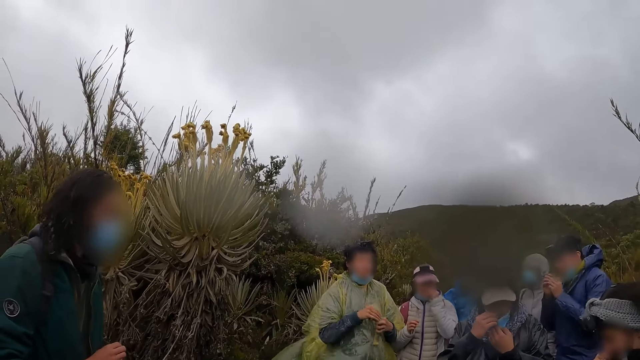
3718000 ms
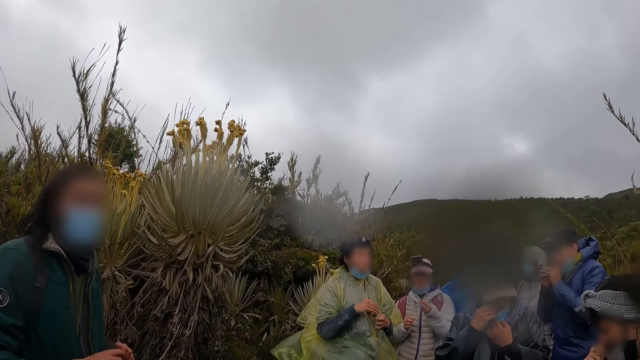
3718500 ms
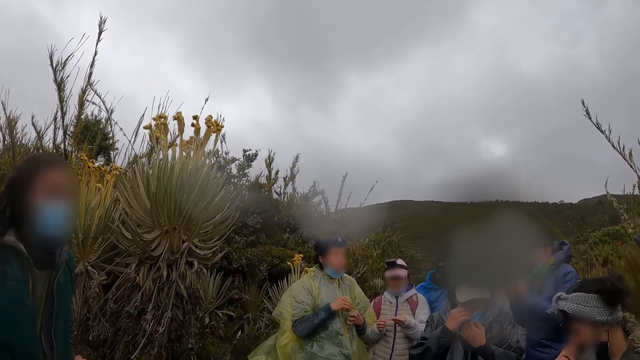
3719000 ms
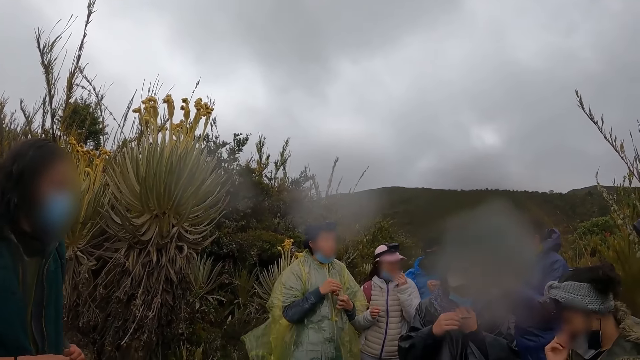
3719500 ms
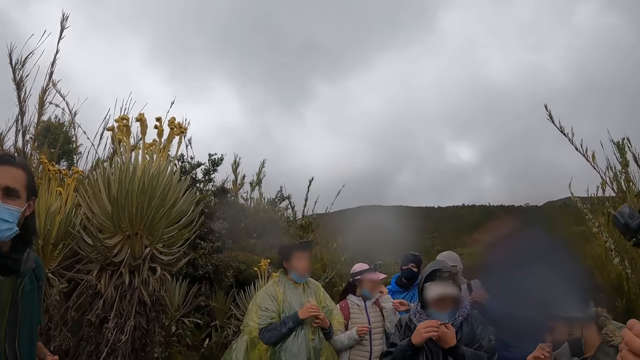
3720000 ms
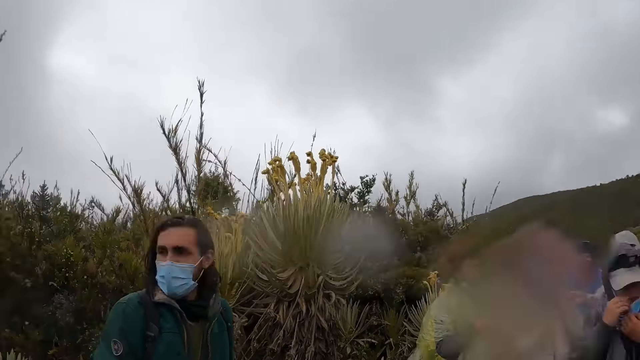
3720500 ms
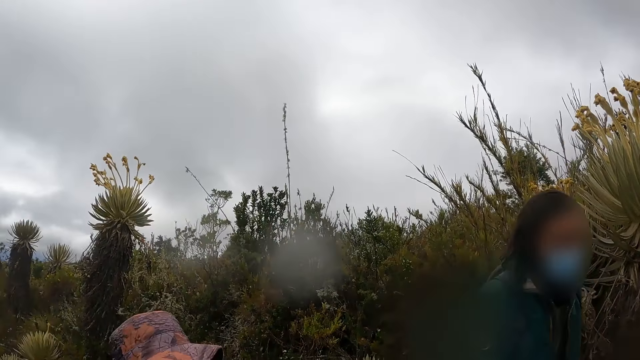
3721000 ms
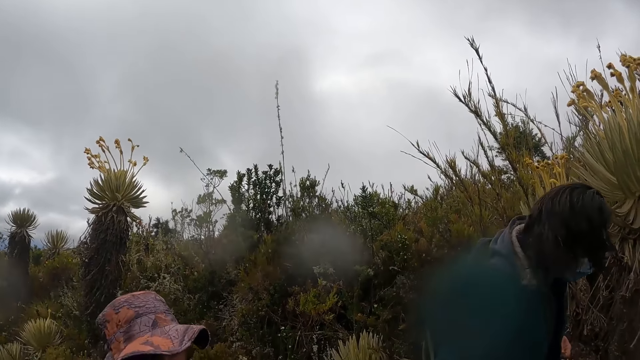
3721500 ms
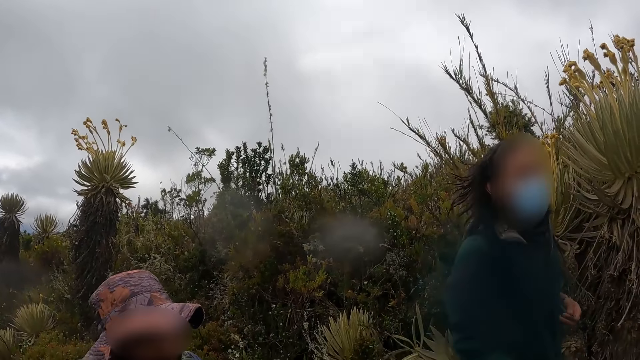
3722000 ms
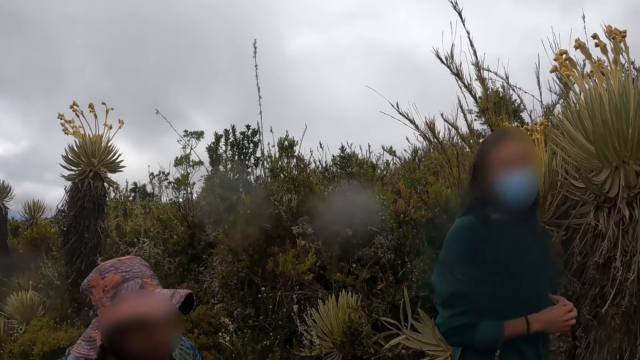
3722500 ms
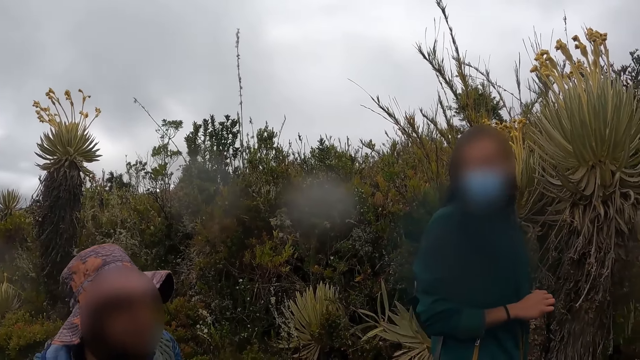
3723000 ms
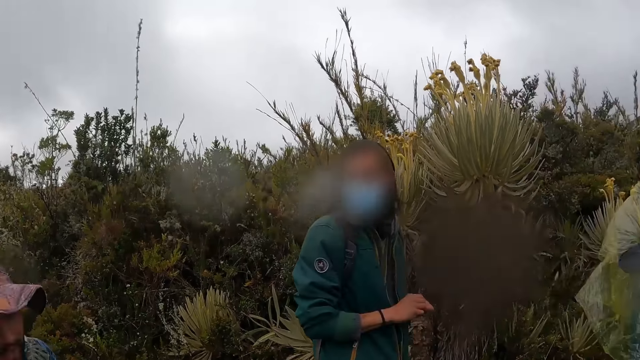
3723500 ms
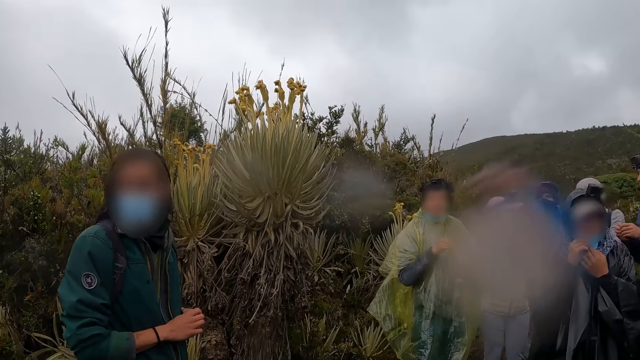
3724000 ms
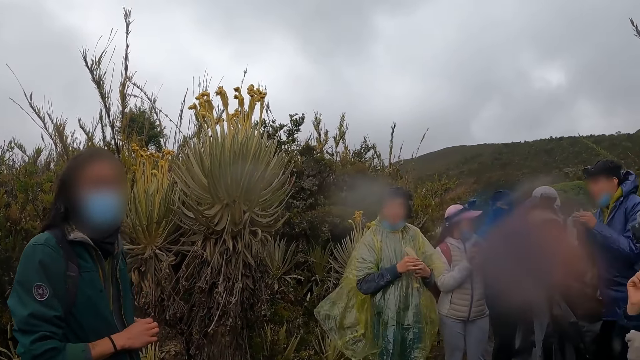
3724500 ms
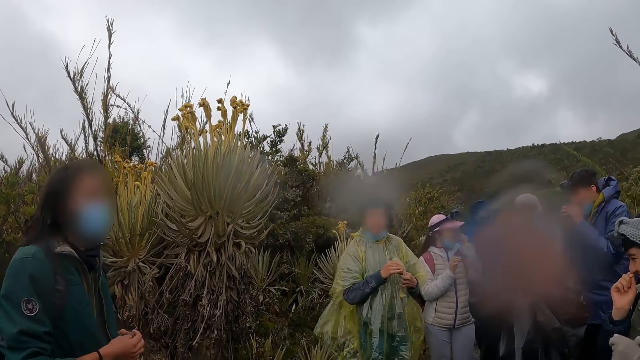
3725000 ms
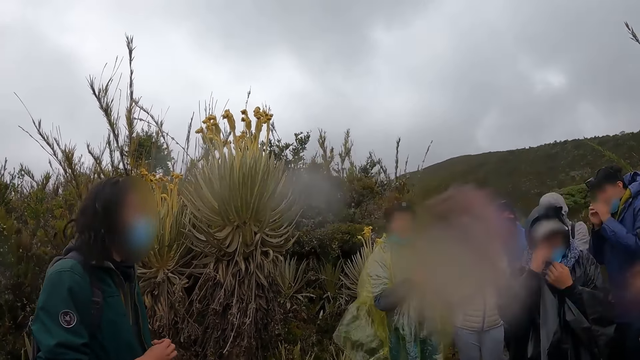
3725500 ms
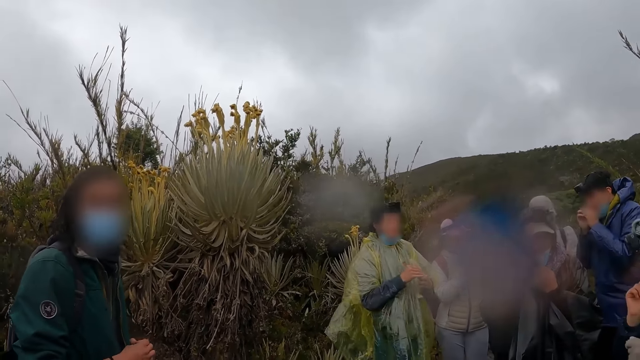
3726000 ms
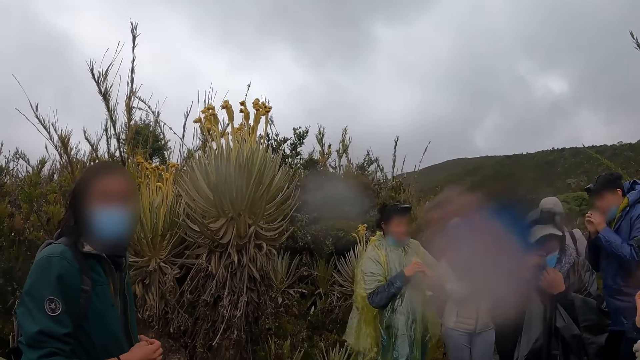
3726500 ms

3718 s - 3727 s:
A man holds something. The camera wearer looks around the field. Another man rubs both hands together. A third man nods his head. The camera wearer looks around the field.

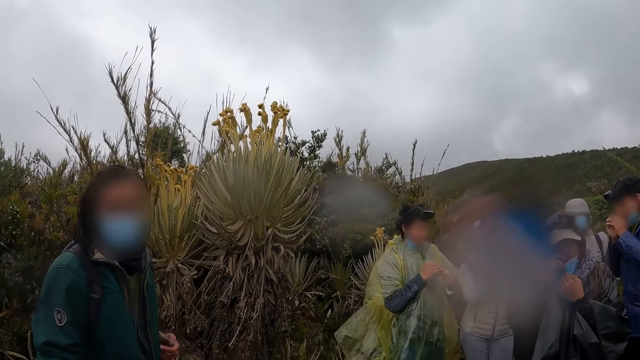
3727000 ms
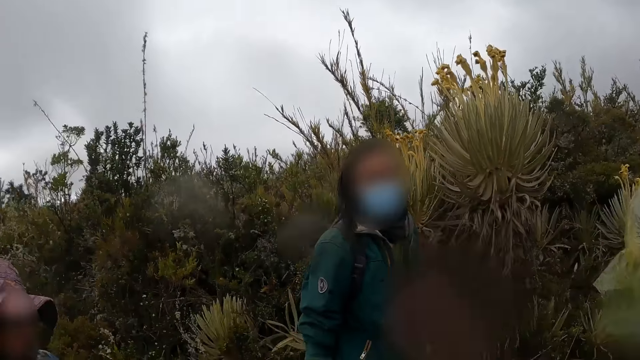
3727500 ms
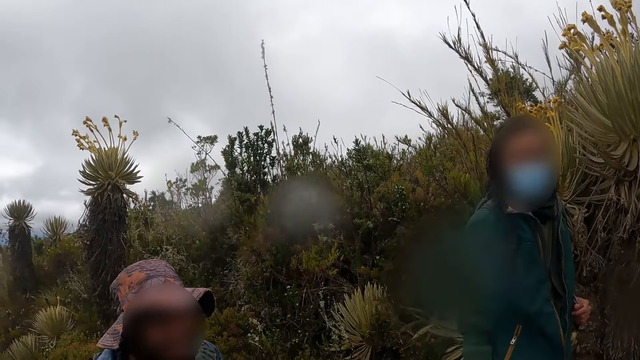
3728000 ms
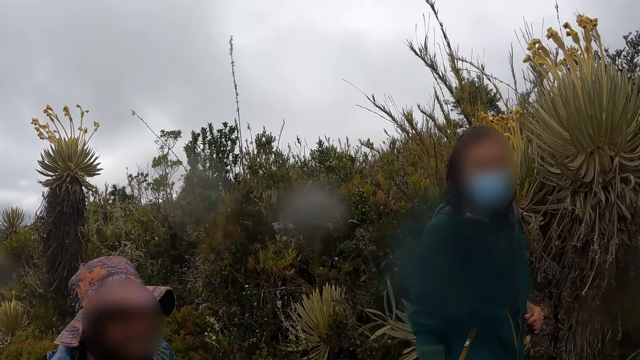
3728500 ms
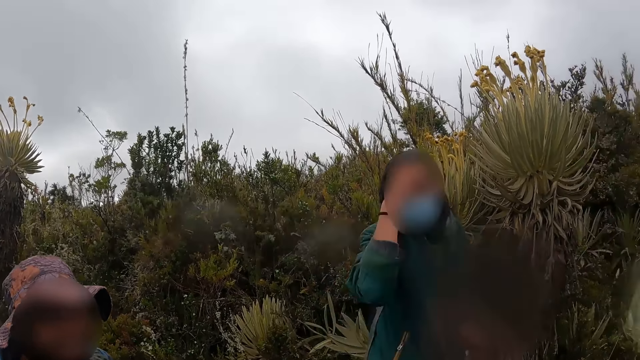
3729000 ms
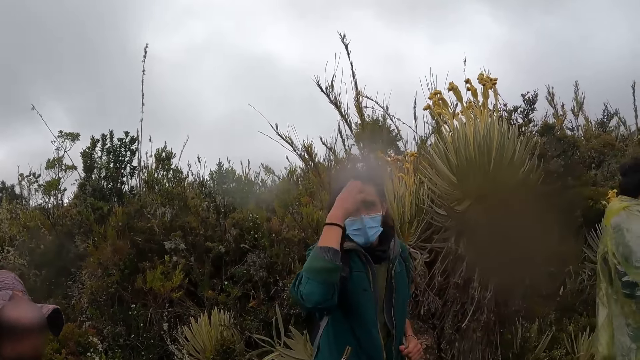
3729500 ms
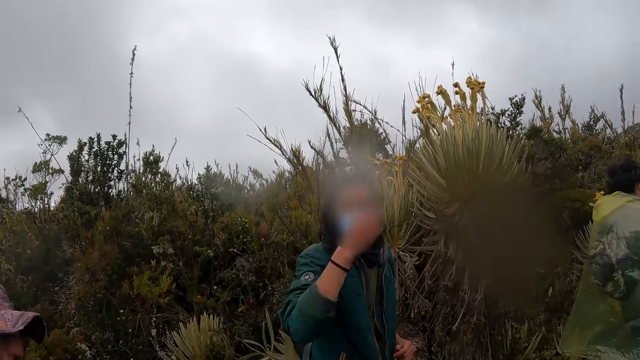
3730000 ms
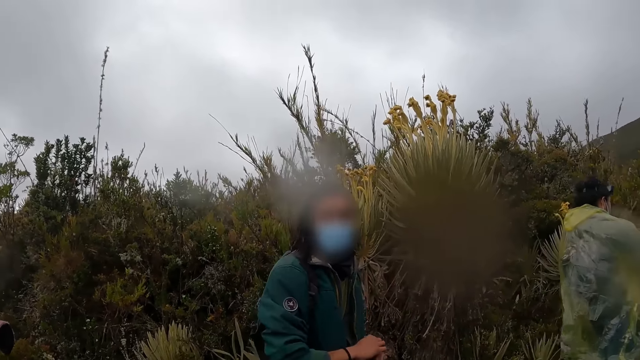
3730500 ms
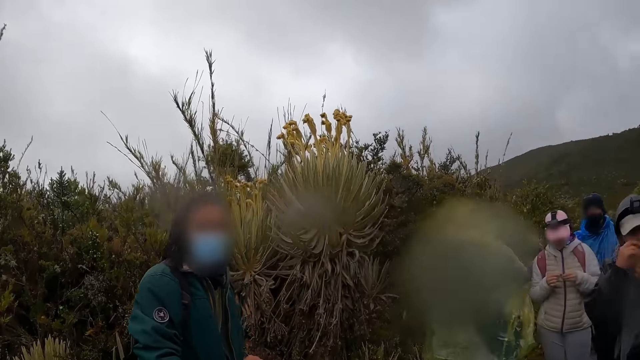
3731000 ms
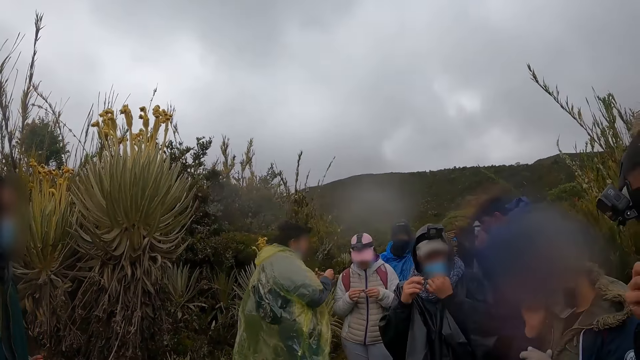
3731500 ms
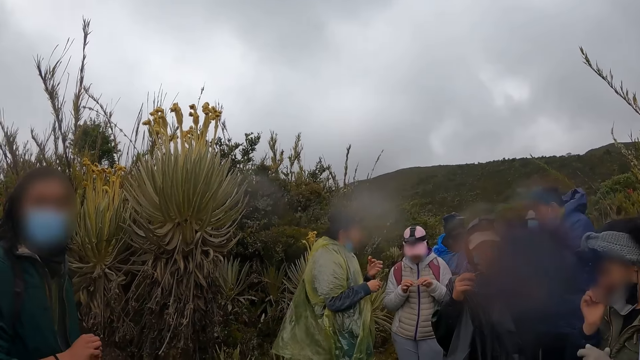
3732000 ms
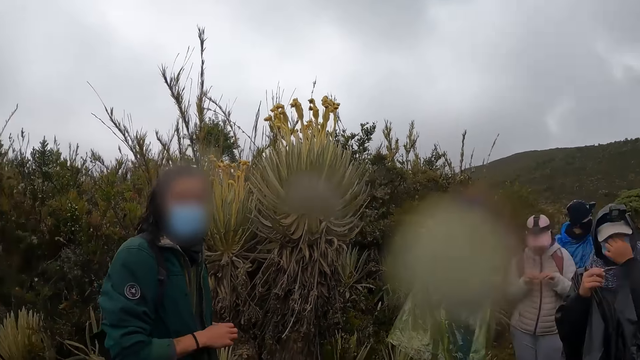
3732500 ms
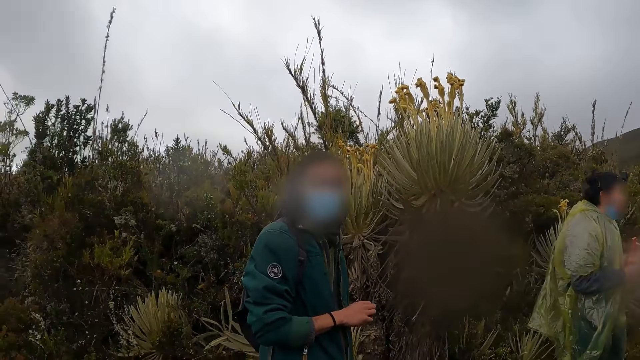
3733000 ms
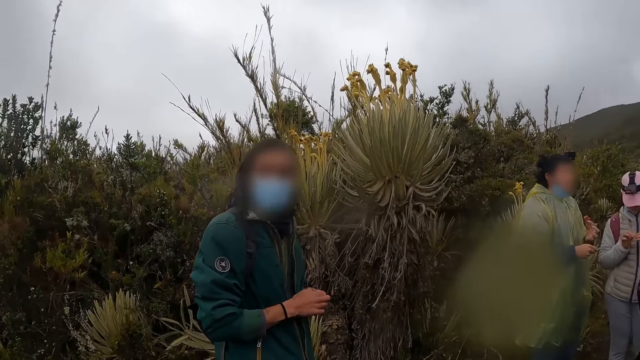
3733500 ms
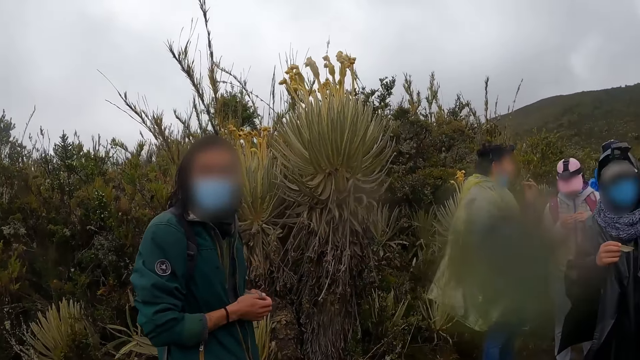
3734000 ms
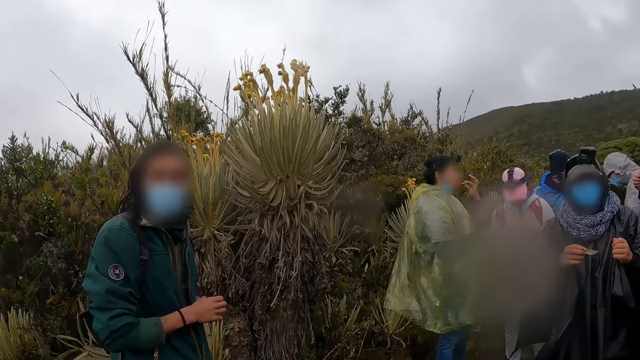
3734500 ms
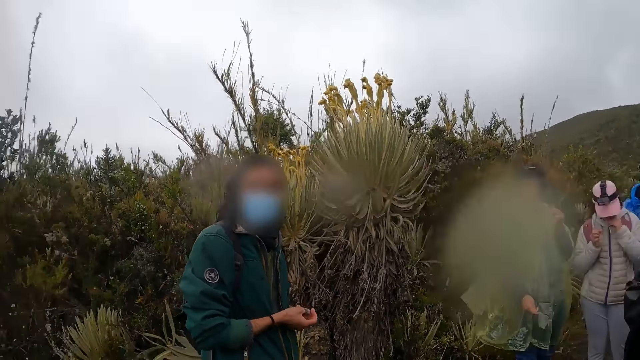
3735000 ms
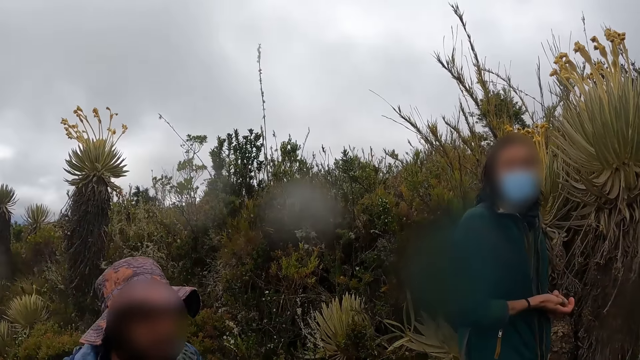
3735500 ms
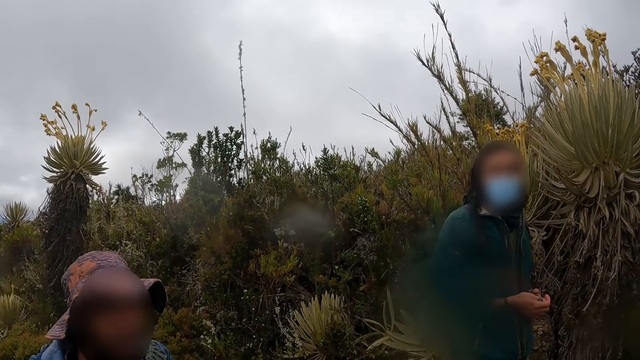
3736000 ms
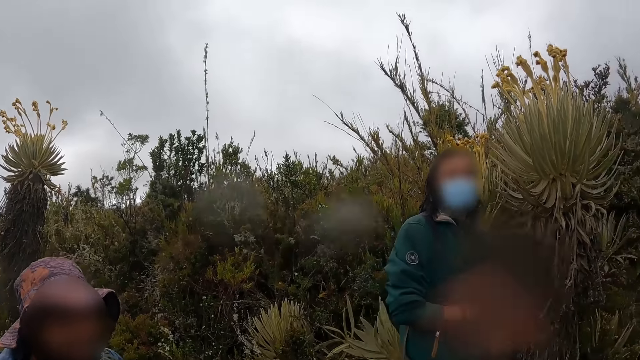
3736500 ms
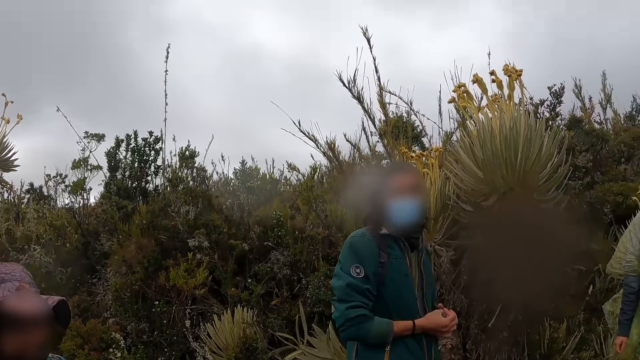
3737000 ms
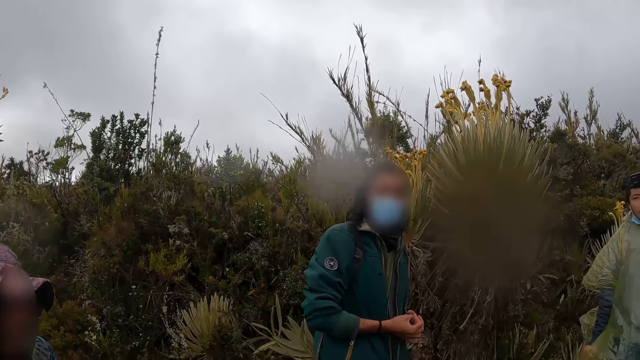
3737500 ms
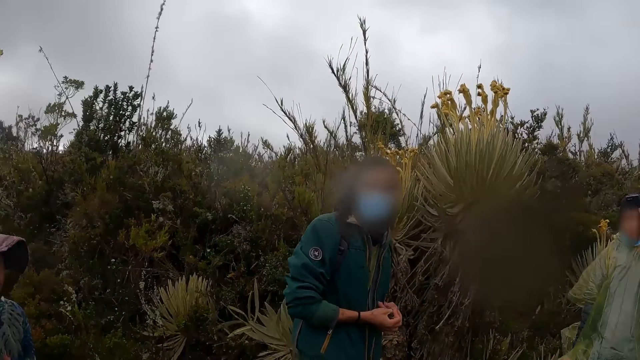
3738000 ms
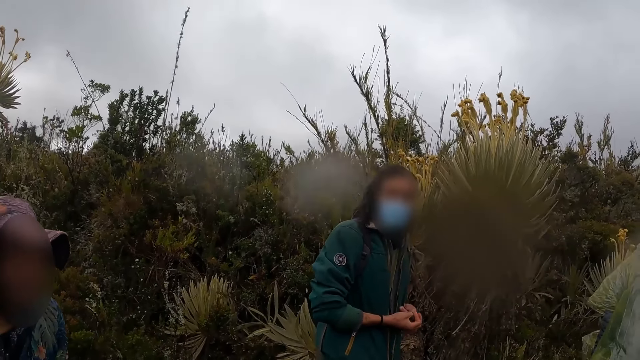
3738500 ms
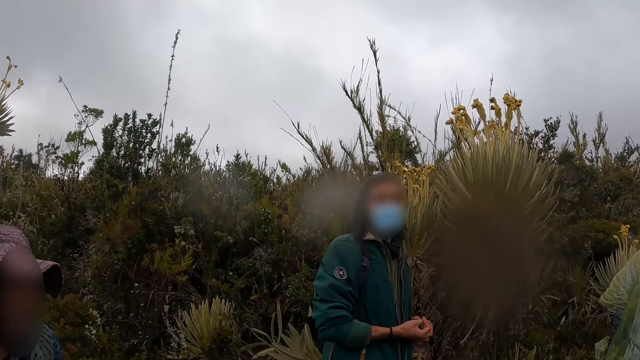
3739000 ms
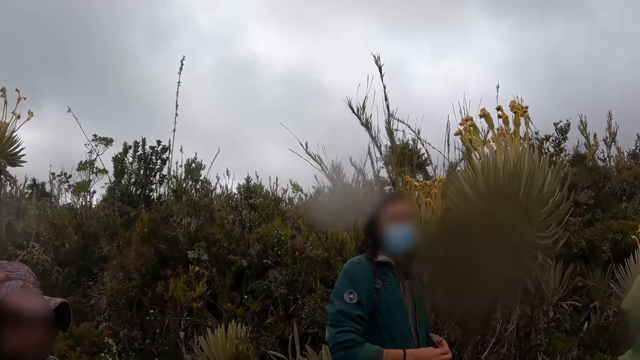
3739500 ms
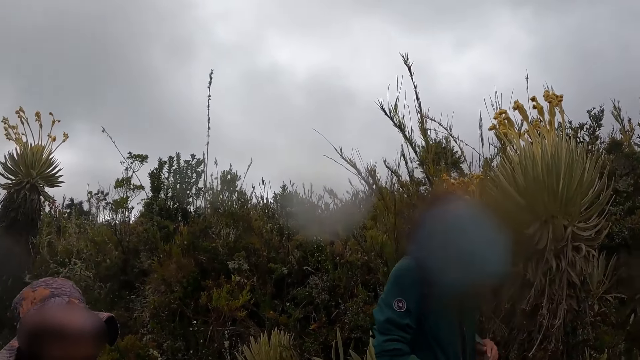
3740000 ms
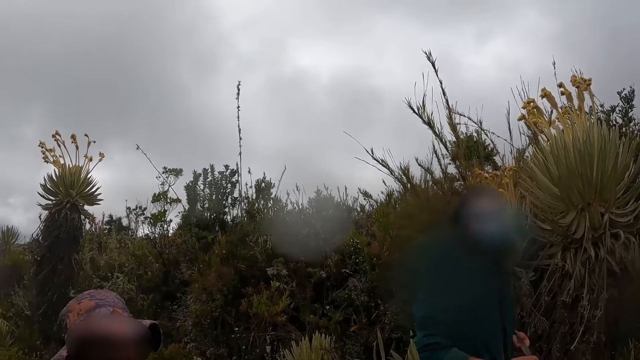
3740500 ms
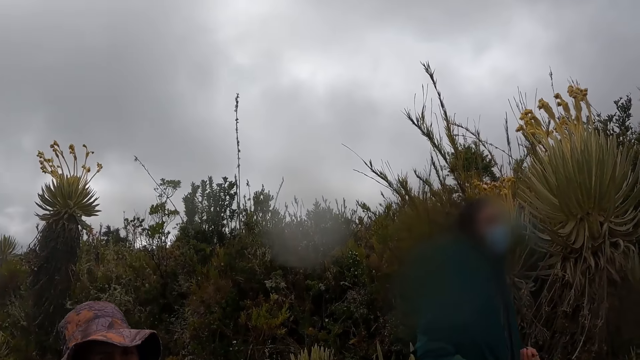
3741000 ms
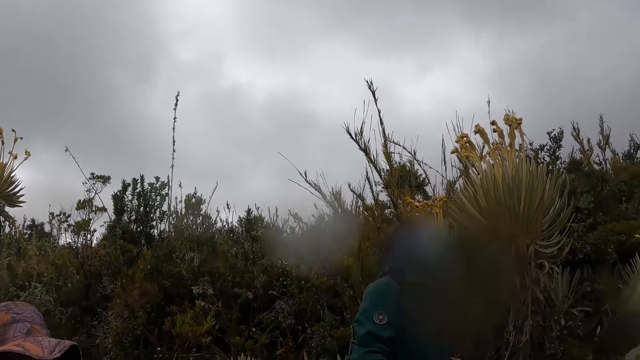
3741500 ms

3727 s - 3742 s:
A man eats something. The camera wearer looks around the field. Another man touches his head with his right hand. The other man puts down his hand. A woman touches her face with her left hand. The camera wearer looks around the field. The woman holds a leaf in her right hand. The other man nods his head.
